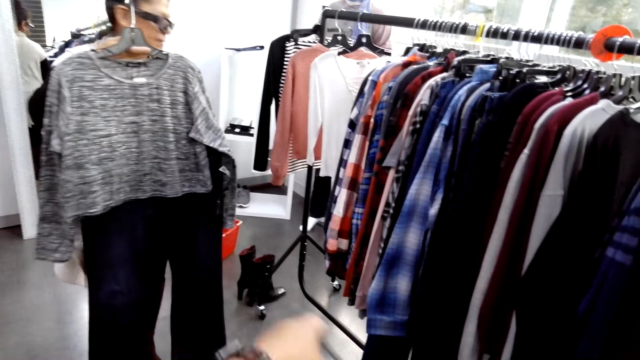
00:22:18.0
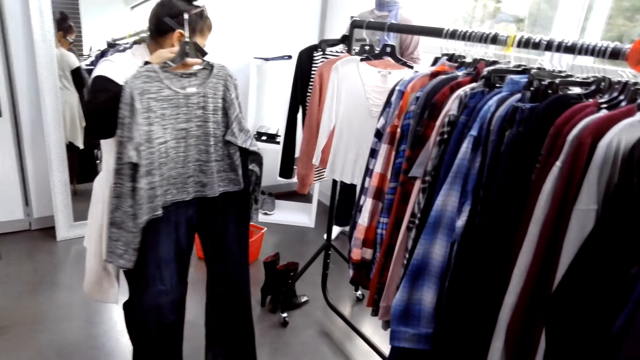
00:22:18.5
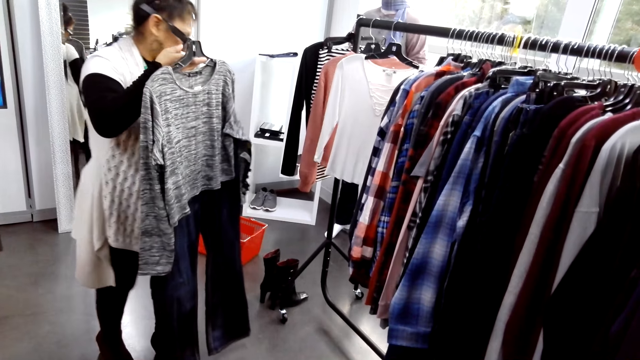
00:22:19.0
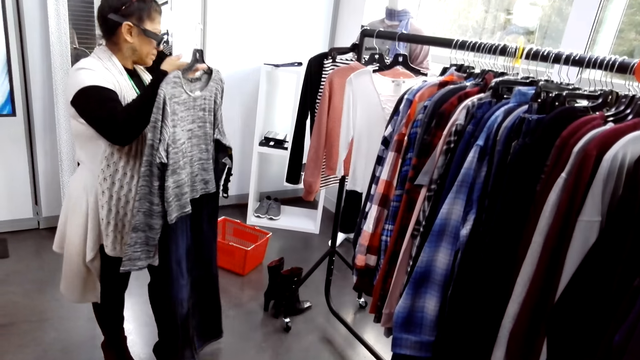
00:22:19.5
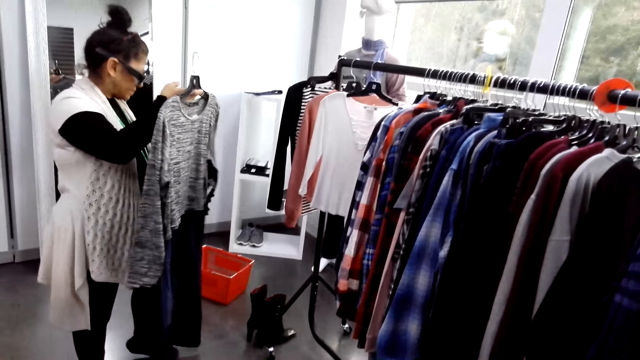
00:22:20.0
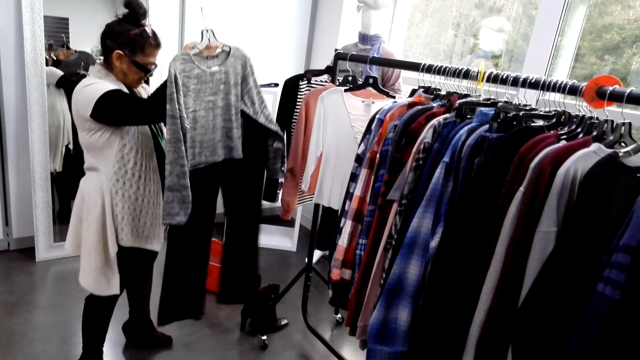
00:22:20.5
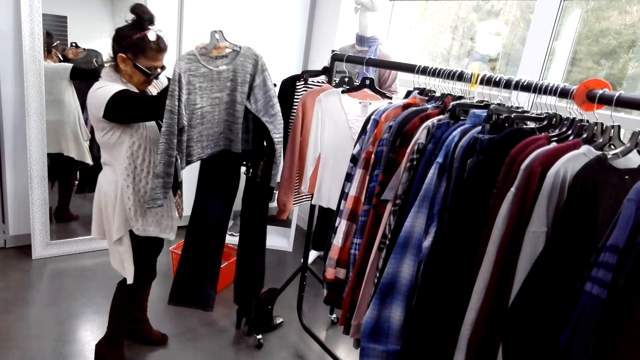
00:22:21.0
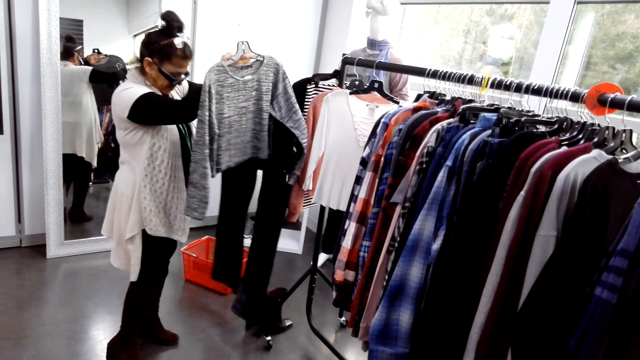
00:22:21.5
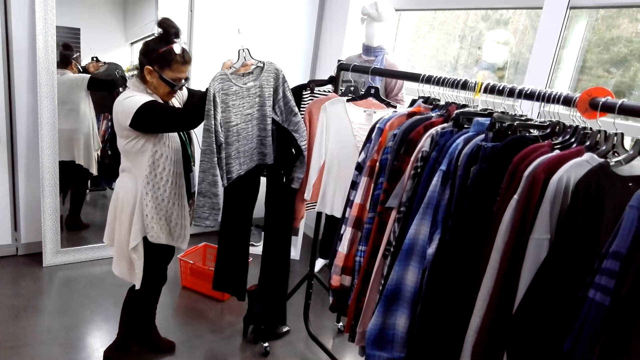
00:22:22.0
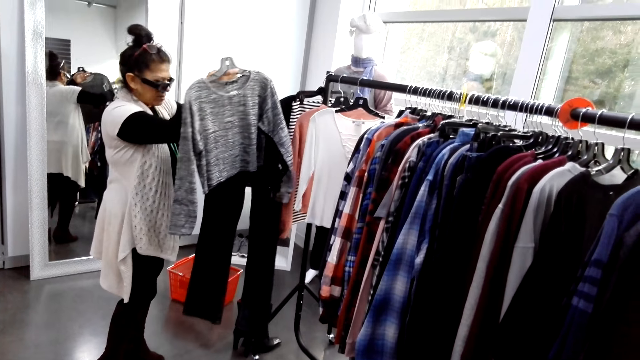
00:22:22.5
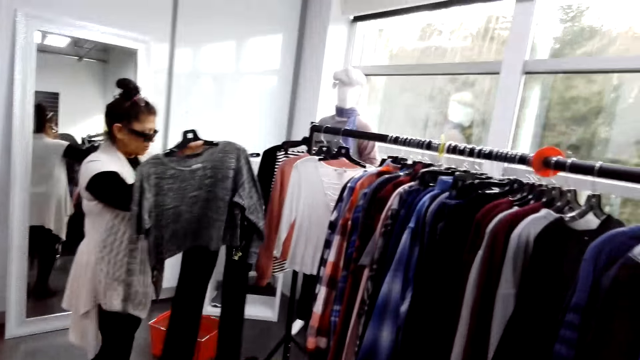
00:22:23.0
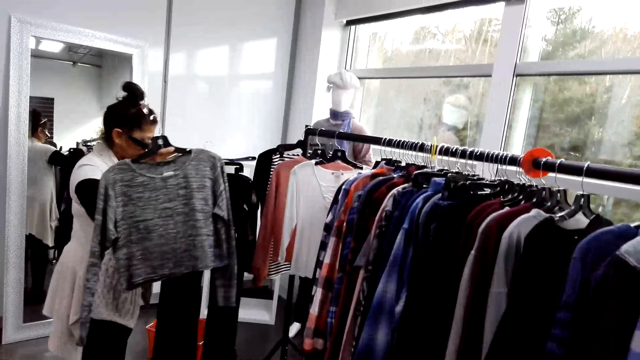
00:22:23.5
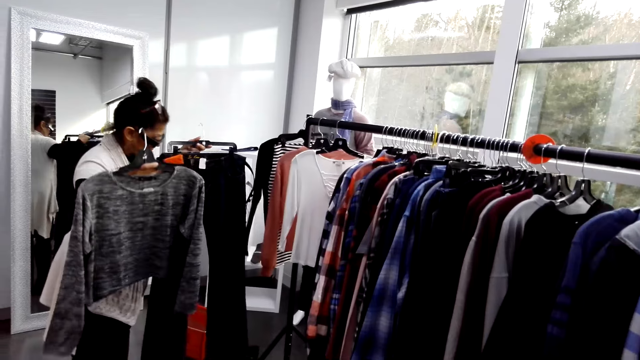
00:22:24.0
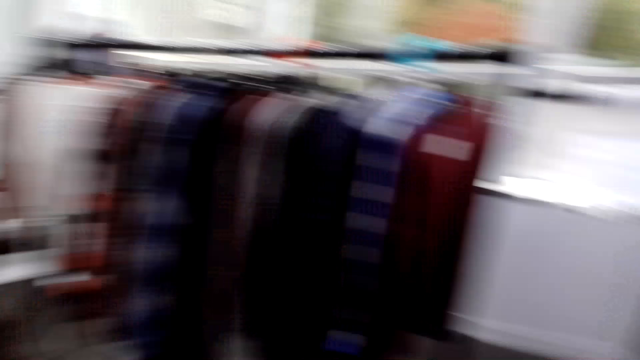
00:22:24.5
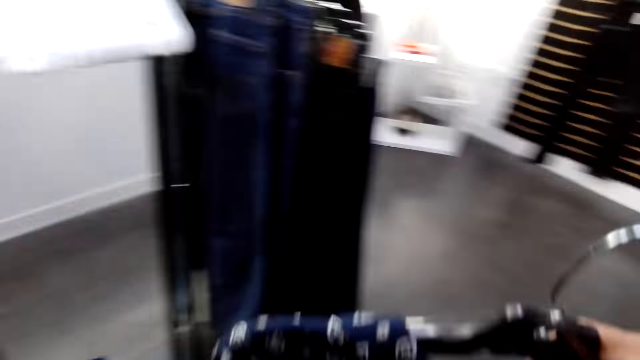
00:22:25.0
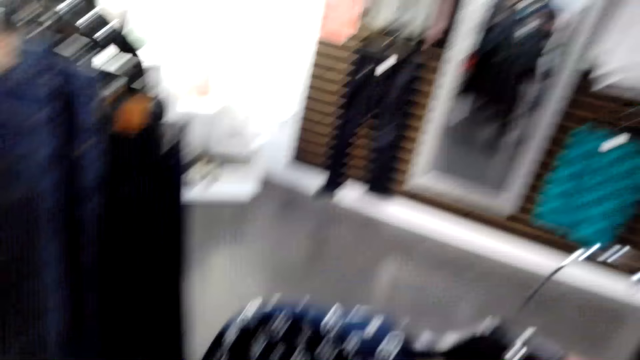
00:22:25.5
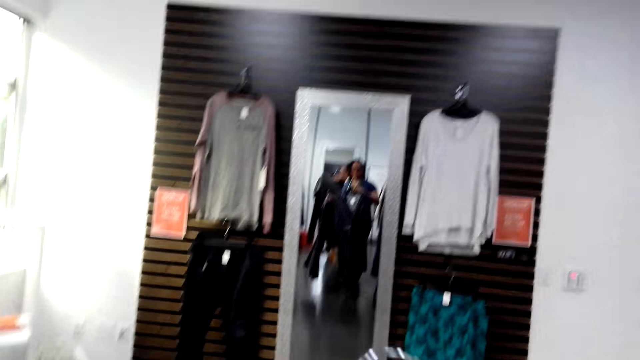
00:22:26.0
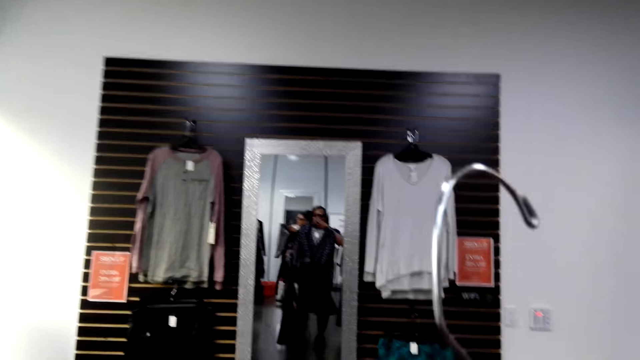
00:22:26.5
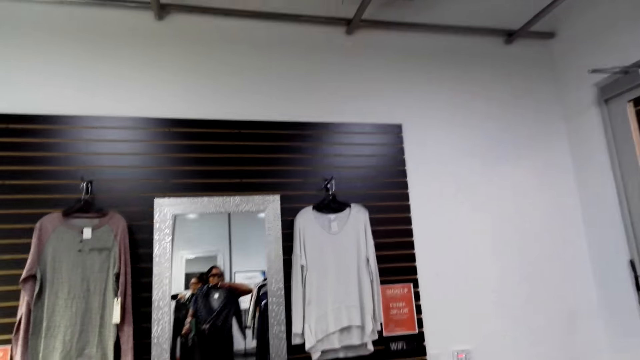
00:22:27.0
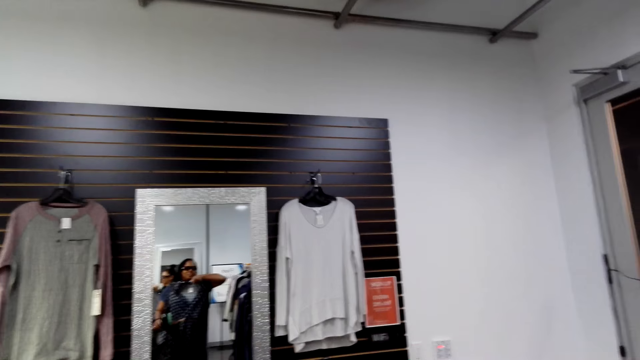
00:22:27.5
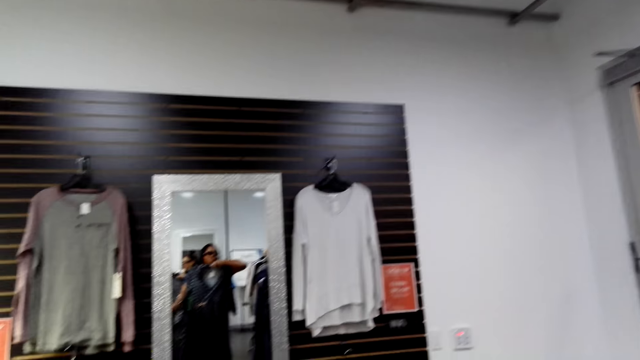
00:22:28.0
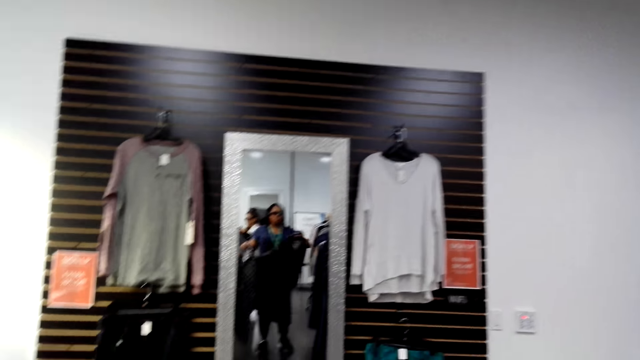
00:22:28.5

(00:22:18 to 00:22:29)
A man turns to the side. The camera wearer turns to the side, looks around the shop and walks around.

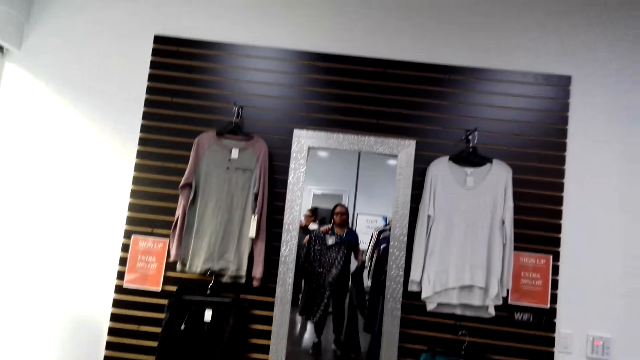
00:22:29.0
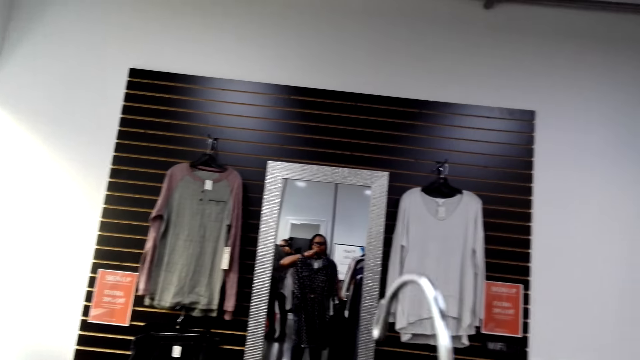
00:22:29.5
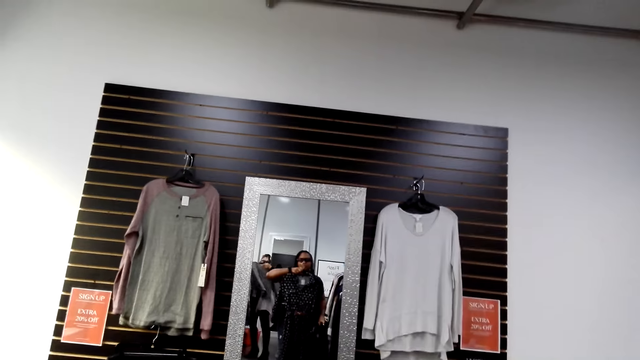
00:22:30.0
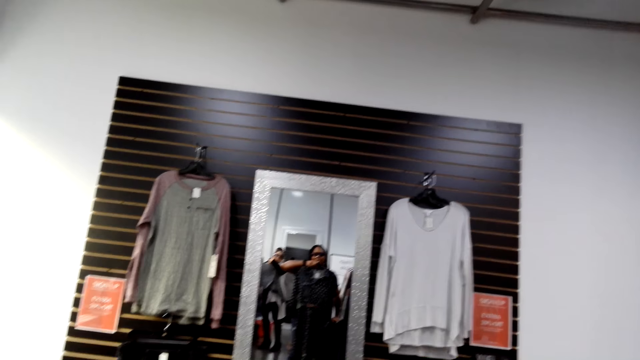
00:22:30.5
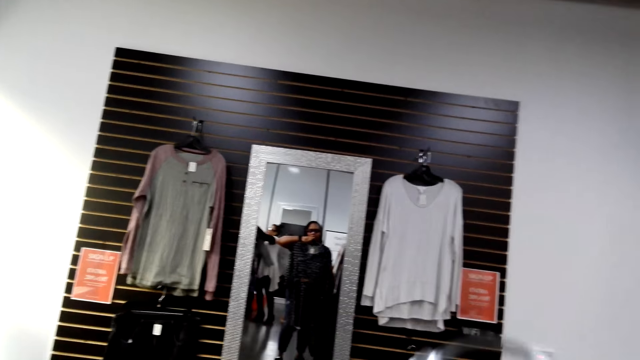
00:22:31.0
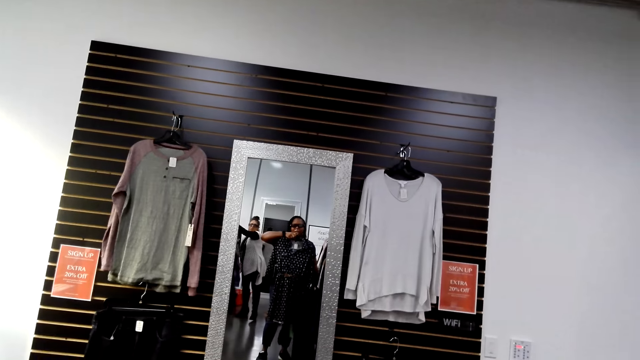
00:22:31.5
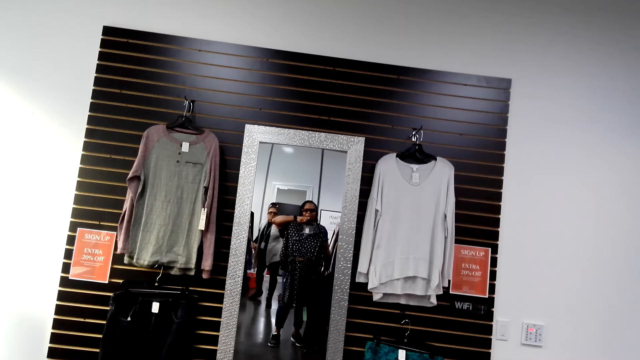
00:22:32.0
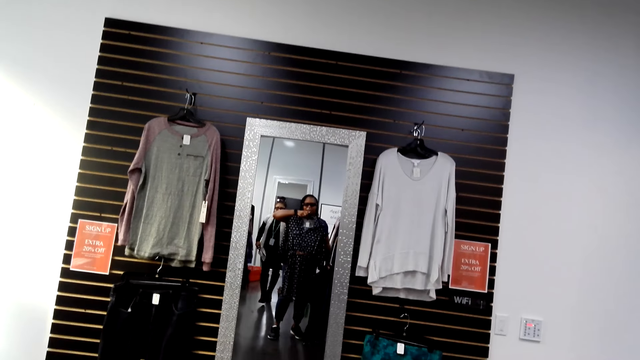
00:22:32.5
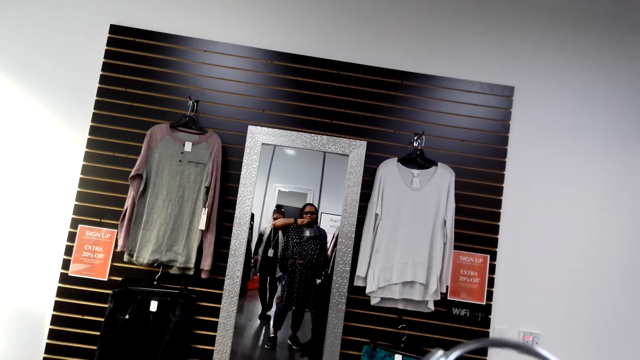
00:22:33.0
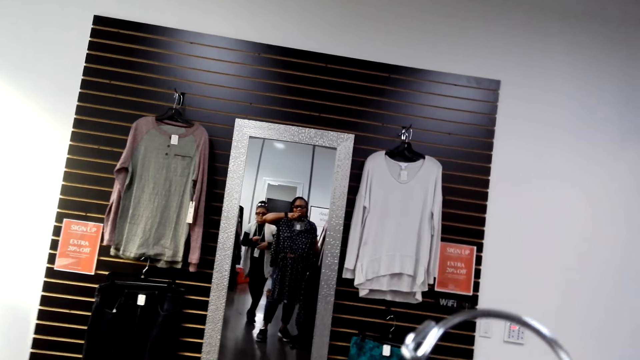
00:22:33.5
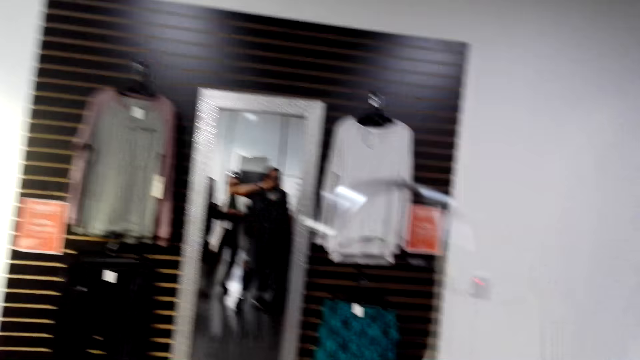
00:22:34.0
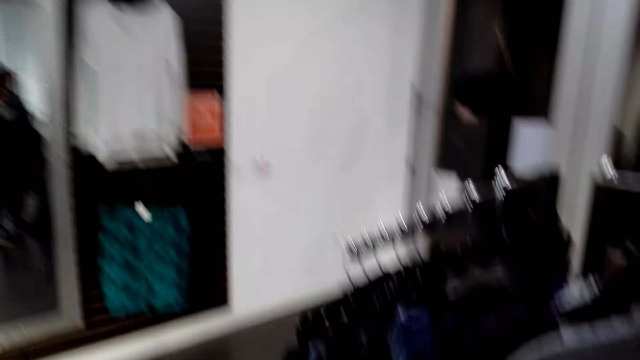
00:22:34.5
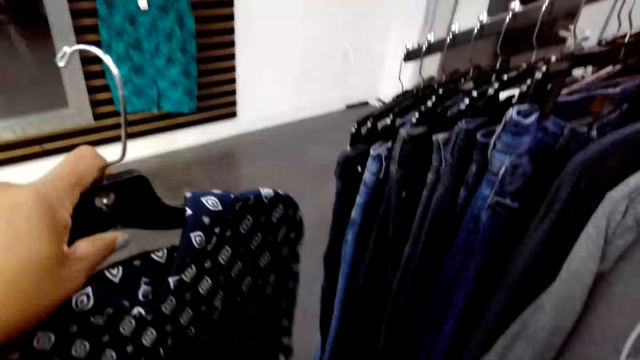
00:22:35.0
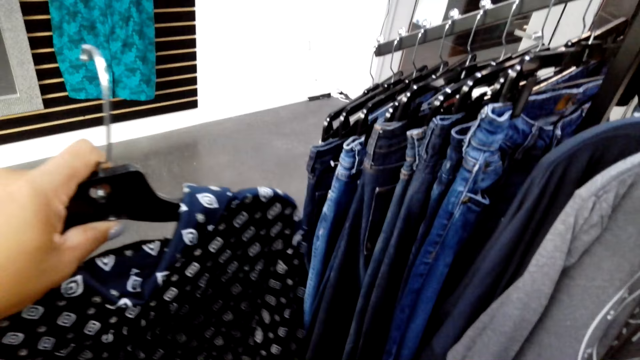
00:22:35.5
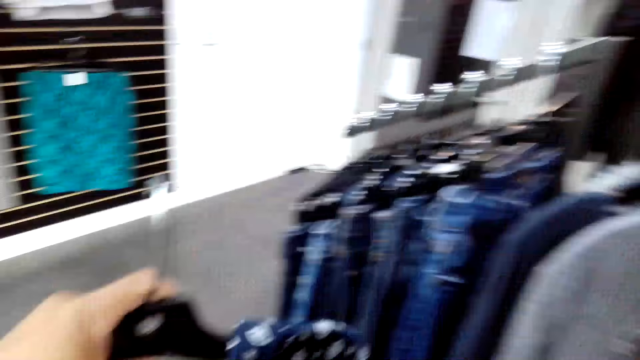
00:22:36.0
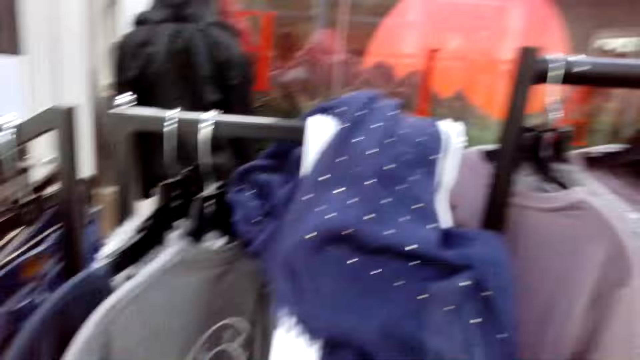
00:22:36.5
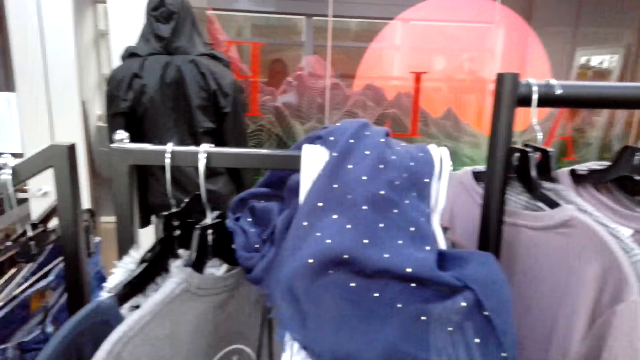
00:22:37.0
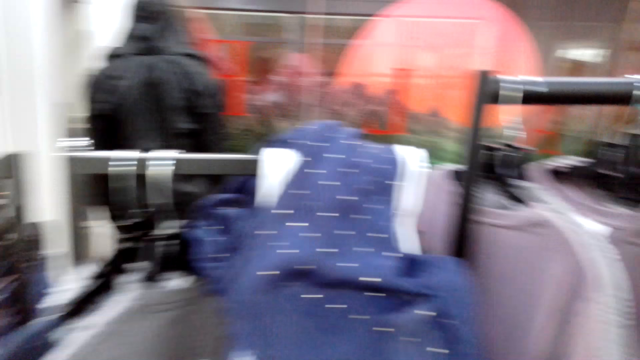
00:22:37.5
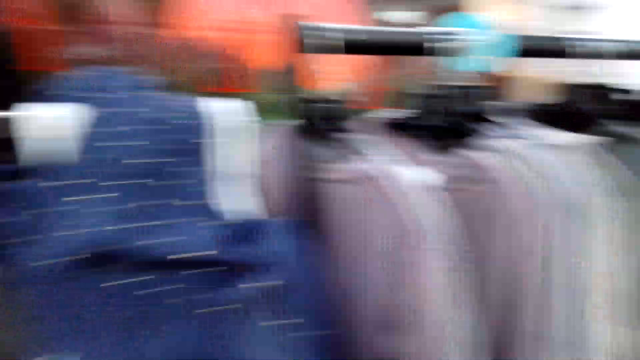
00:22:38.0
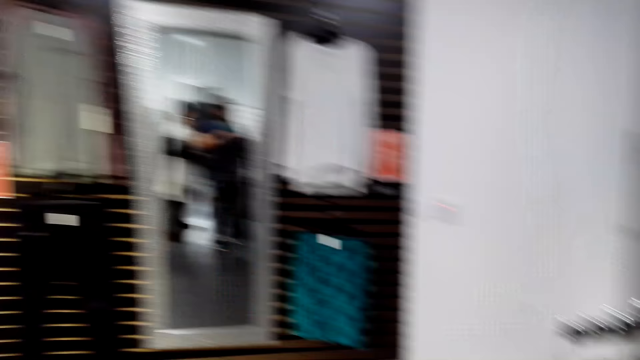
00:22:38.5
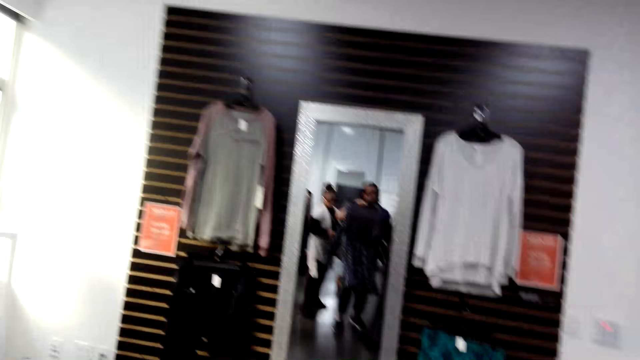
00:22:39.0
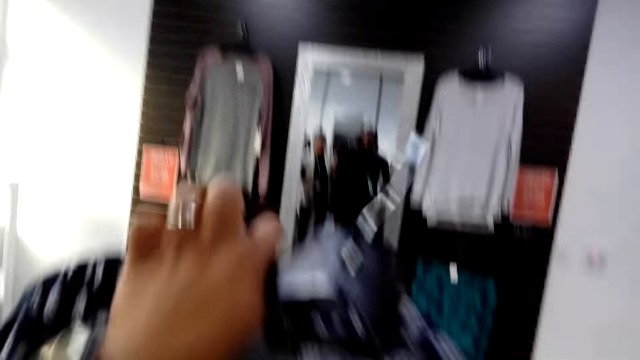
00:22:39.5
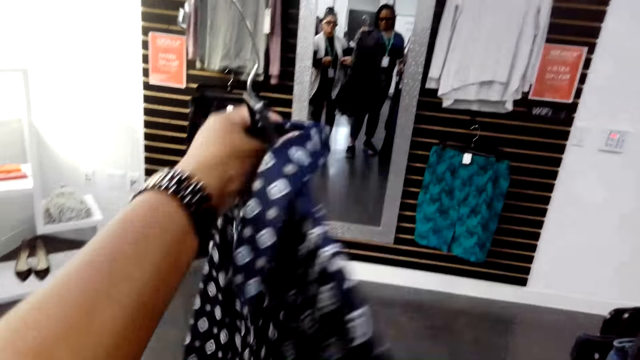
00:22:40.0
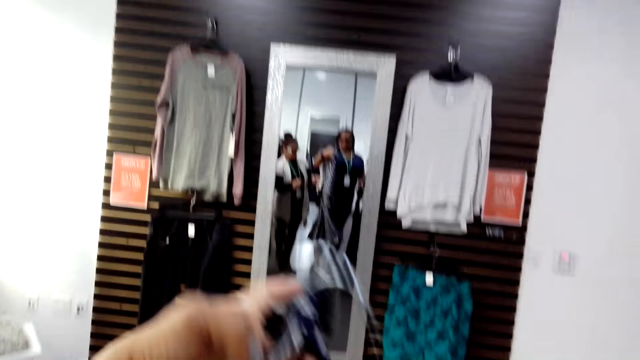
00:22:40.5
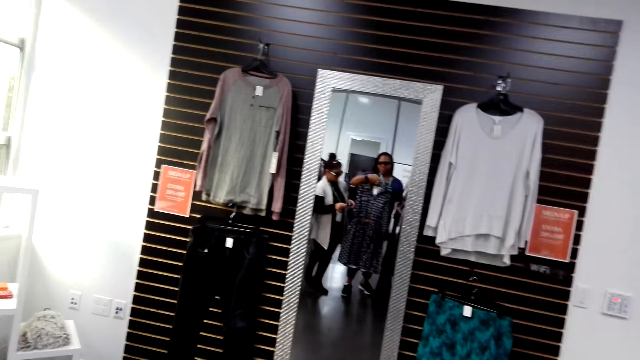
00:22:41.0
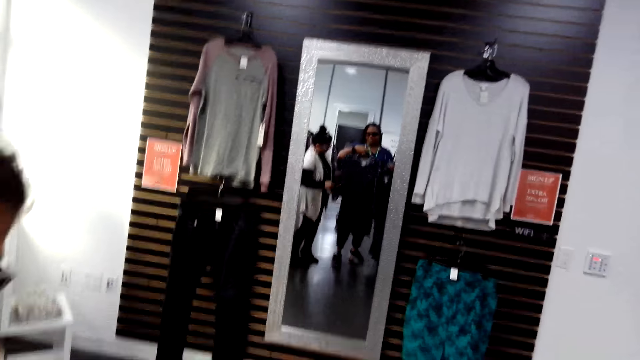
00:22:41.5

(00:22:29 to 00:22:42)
The camera wearer holds a dress on a hanger. A man walks around. The camera wearer turns to the side. They hold a cloth on a hanger. They turn to the side. They hold the cloth on a hanger.
